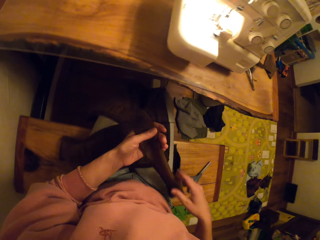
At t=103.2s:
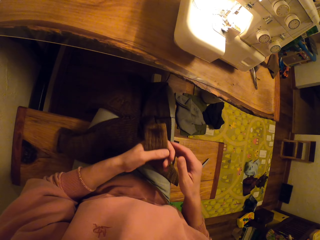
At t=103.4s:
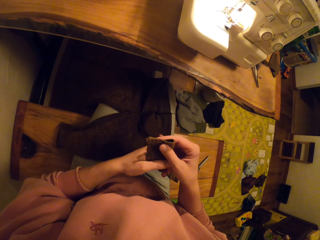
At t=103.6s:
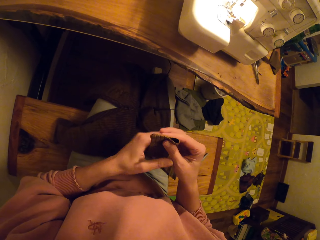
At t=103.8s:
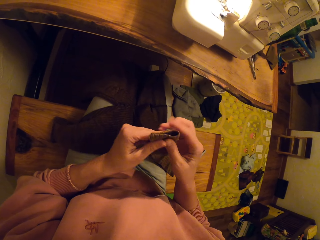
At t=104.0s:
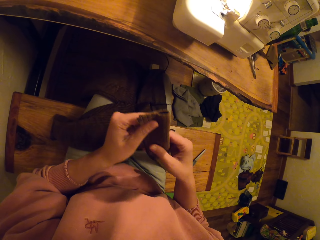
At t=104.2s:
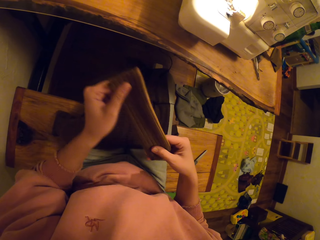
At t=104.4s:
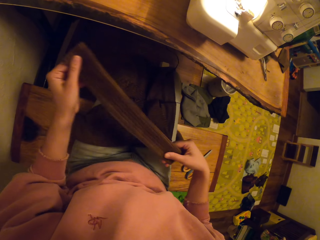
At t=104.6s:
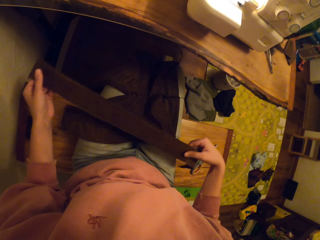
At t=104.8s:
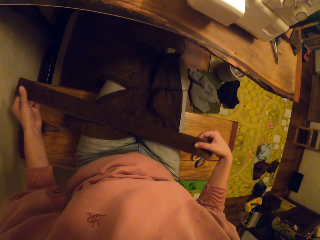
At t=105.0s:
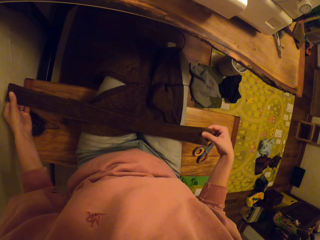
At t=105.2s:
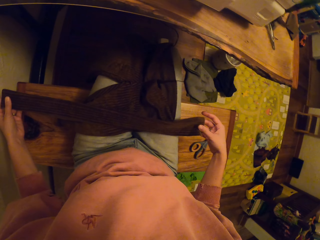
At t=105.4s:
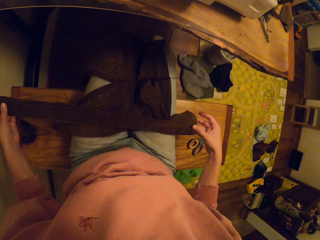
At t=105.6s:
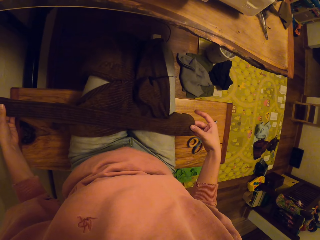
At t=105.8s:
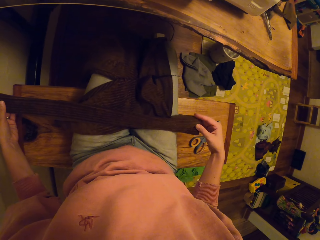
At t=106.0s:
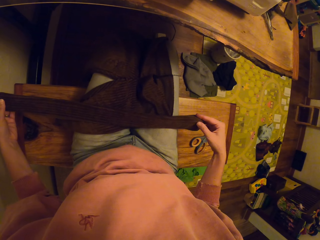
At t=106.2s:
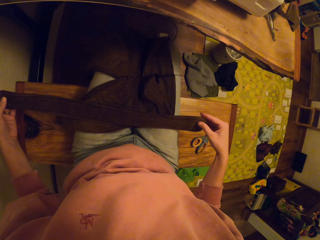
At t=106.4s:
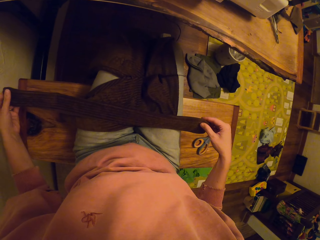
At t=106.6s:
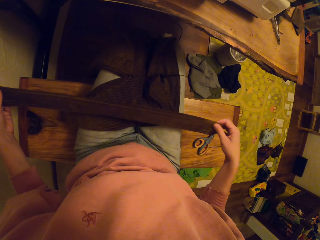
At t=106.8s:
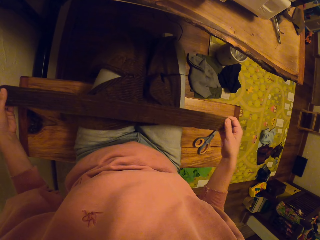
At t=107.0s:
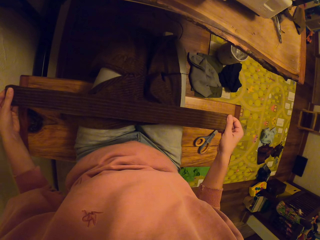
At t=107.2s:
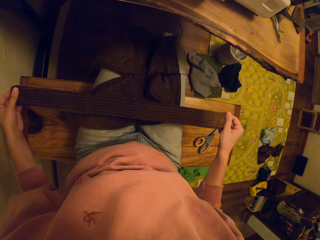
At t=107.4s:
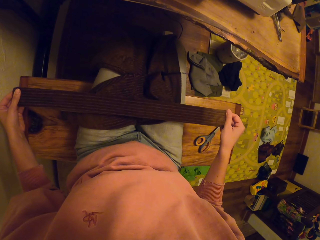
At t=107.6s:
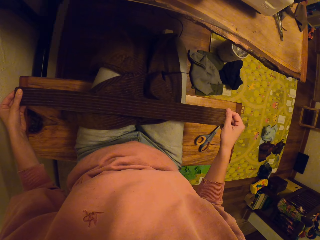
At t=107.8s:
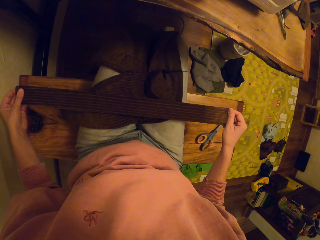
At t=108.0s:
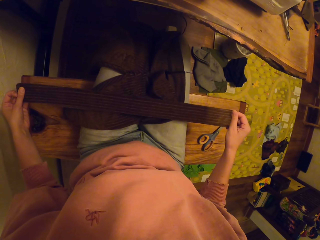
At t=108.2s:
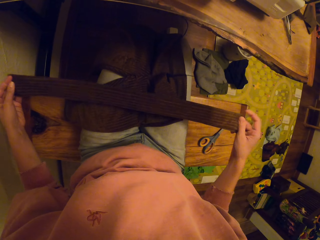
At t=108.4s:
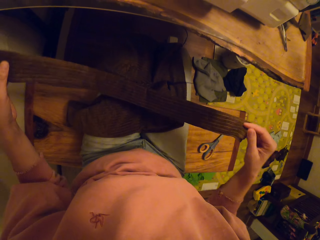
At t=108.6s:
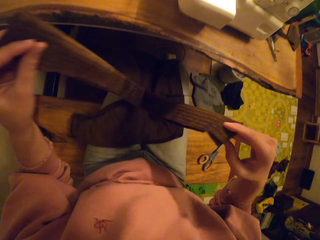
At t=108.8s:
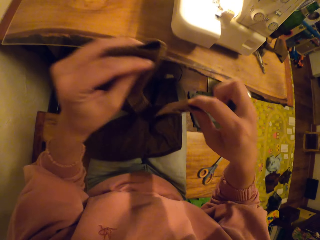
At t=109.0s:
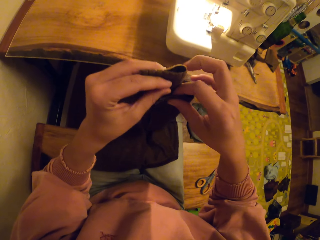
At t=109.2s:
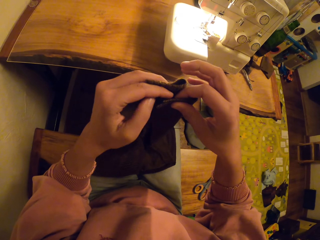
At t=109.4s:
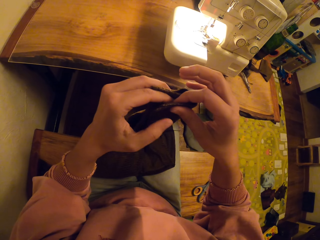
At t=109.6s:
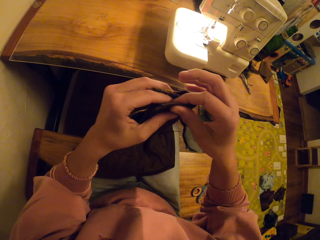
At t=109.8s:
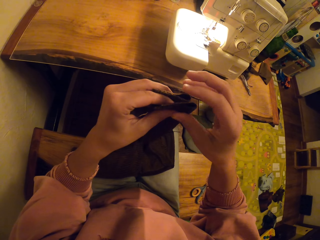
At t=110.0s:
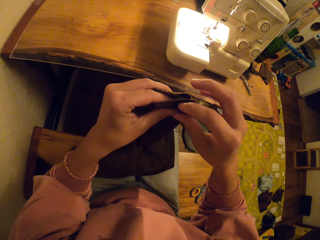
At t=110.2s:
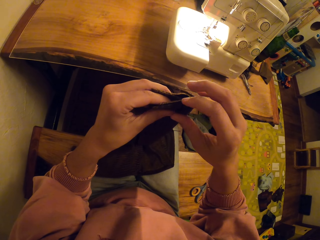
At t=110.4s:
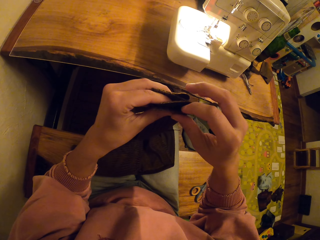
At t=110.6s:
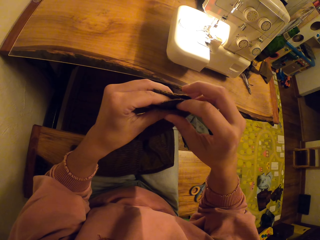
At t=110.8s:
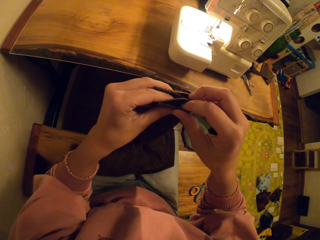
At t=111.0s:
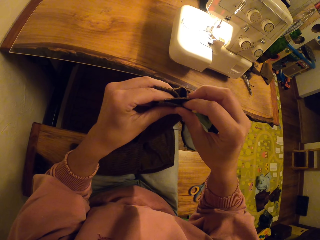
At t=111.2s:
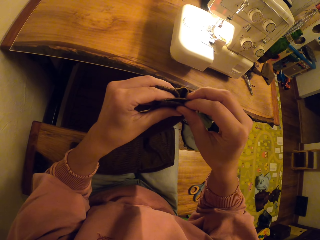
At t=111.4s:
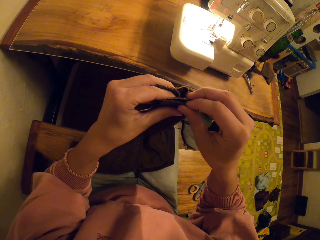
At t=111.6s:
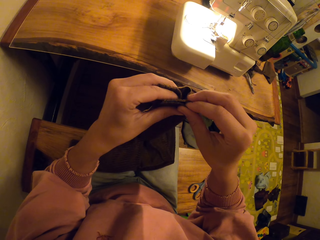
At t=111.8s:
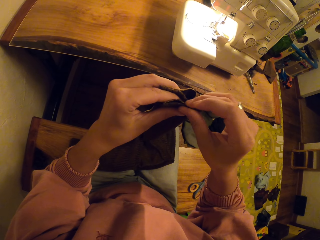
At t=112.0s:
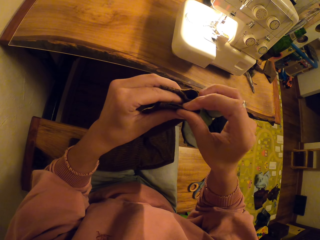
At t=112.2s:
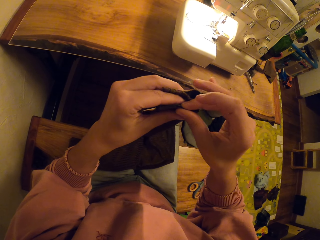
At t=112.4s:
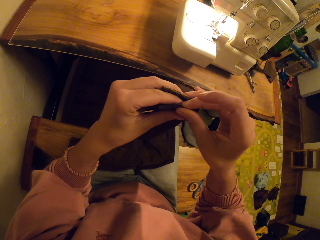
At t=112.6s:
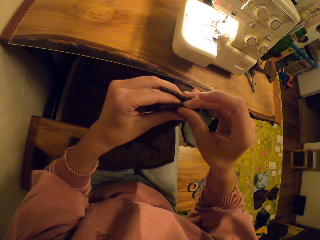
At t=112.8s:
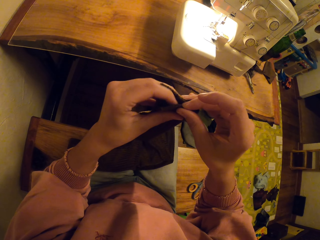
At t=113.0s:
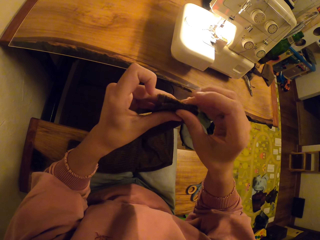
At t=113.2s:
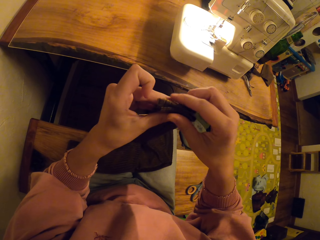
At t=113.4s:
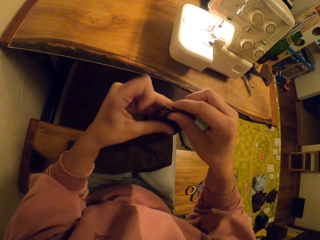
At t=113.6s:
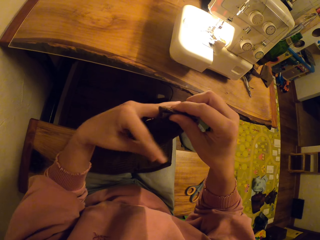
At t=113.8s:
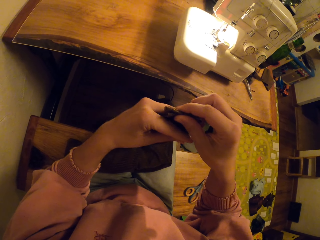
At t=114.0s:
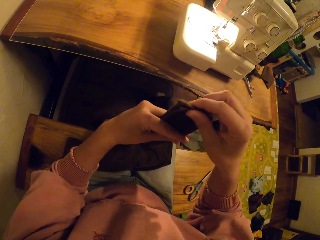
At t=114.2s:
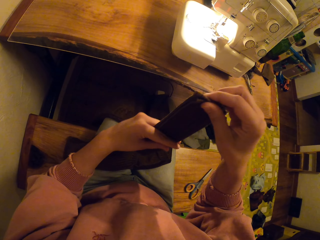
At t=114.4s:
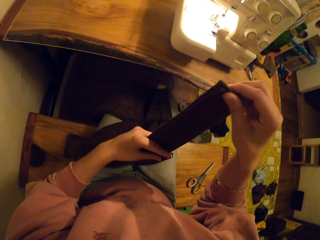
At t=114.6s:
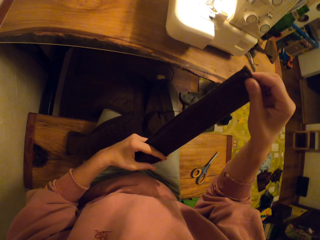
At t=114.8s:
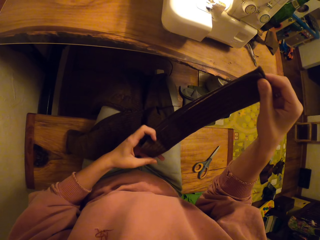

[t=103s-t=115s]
The camera wearer folds the fabric.

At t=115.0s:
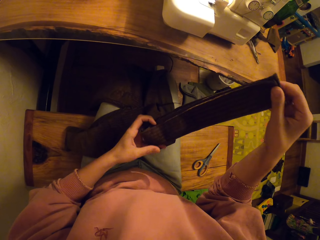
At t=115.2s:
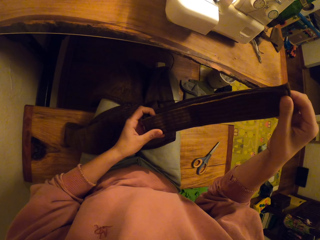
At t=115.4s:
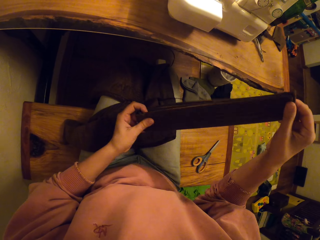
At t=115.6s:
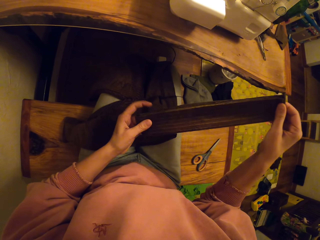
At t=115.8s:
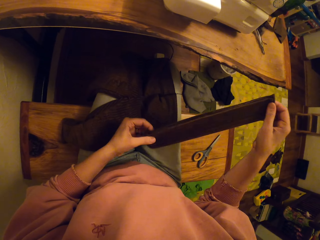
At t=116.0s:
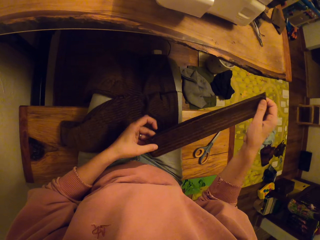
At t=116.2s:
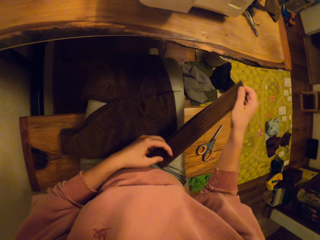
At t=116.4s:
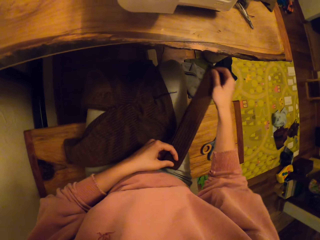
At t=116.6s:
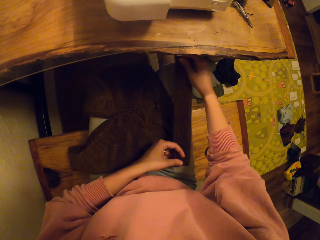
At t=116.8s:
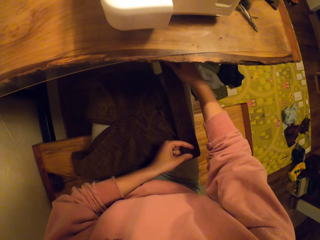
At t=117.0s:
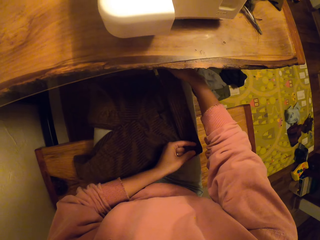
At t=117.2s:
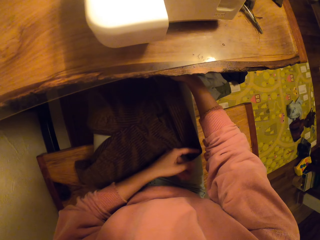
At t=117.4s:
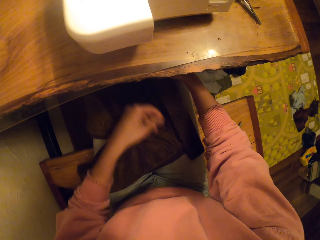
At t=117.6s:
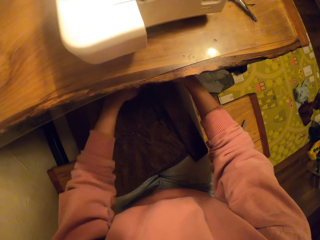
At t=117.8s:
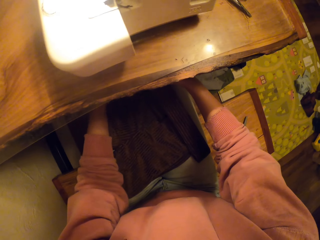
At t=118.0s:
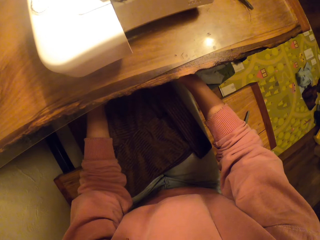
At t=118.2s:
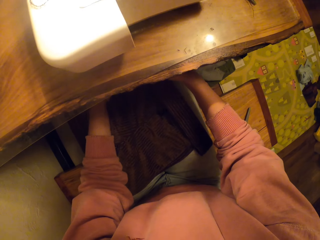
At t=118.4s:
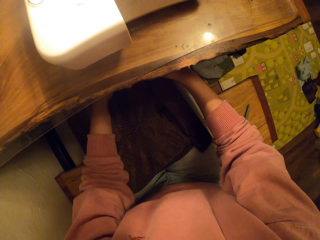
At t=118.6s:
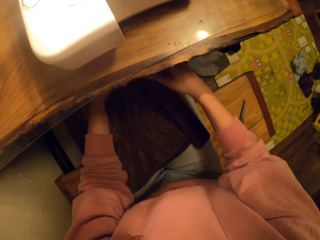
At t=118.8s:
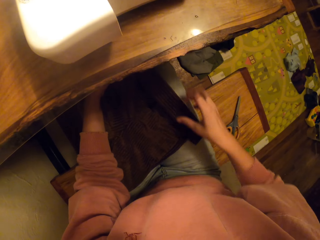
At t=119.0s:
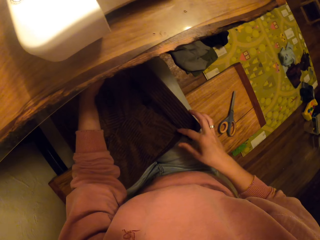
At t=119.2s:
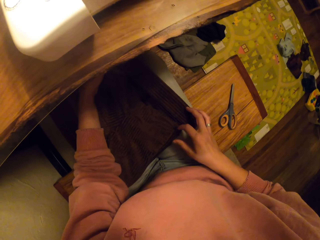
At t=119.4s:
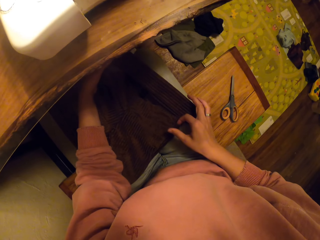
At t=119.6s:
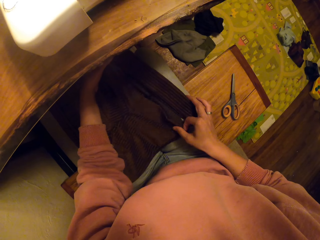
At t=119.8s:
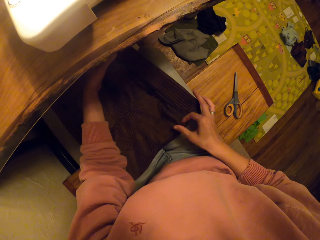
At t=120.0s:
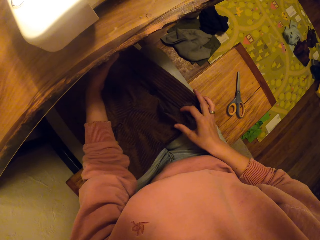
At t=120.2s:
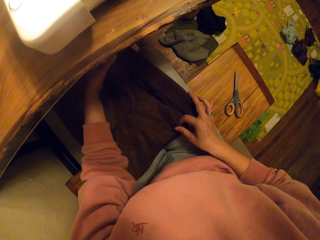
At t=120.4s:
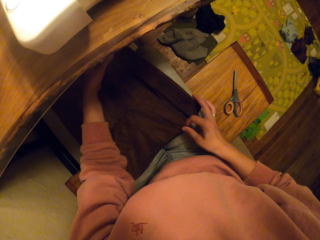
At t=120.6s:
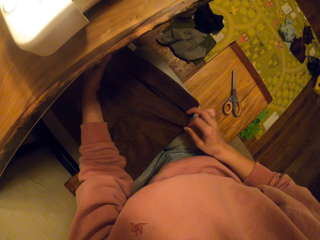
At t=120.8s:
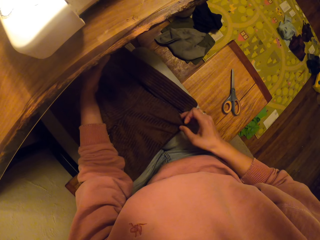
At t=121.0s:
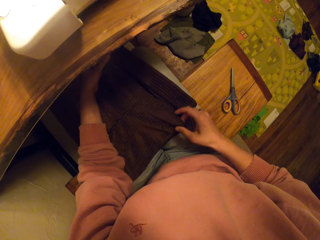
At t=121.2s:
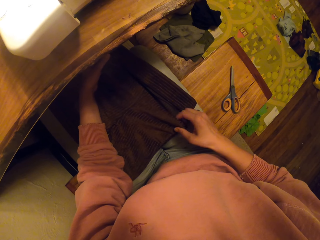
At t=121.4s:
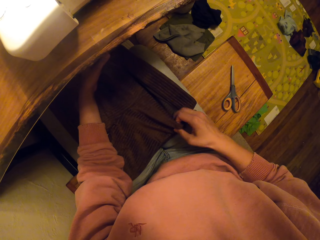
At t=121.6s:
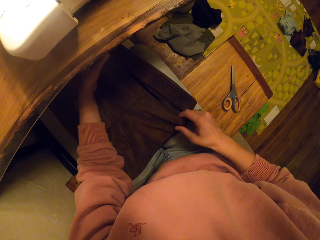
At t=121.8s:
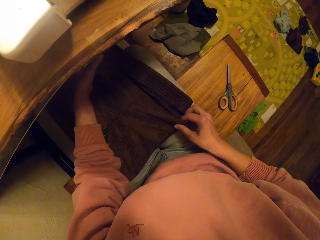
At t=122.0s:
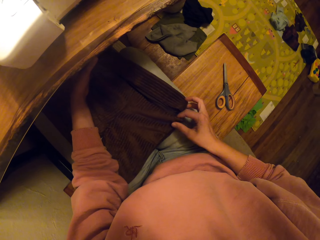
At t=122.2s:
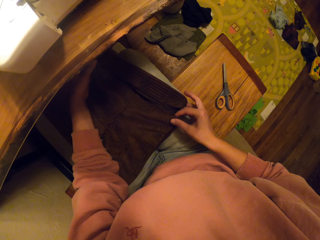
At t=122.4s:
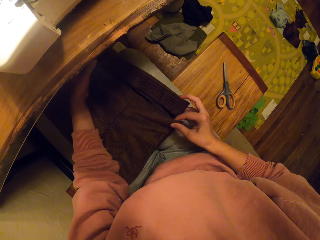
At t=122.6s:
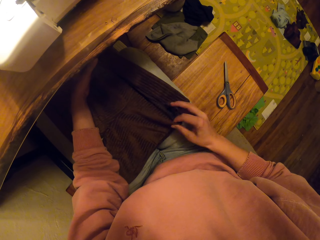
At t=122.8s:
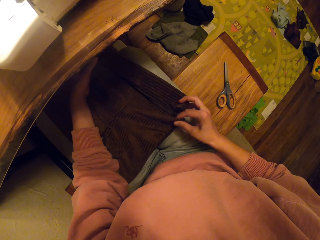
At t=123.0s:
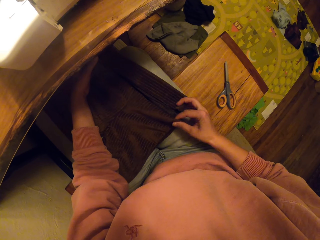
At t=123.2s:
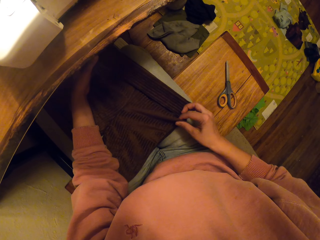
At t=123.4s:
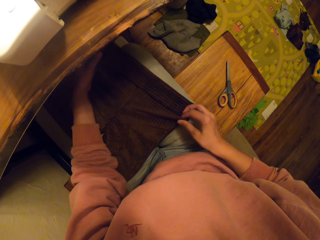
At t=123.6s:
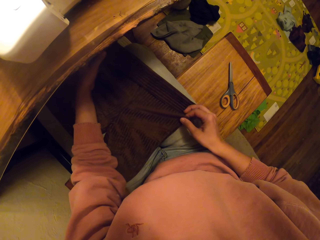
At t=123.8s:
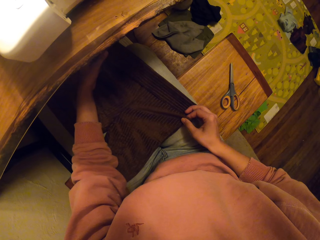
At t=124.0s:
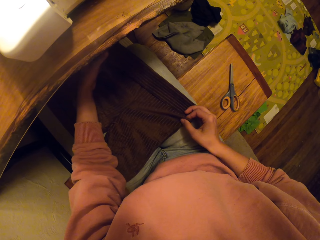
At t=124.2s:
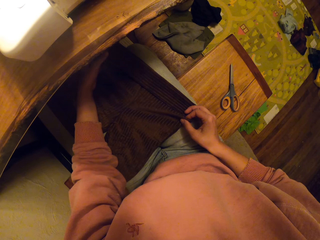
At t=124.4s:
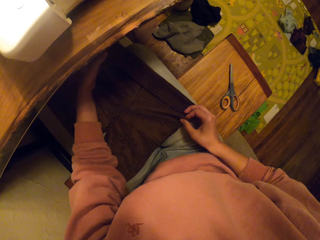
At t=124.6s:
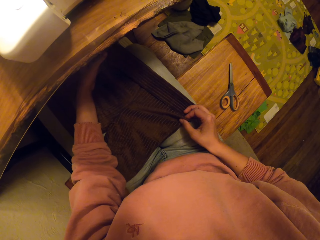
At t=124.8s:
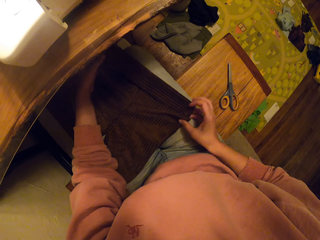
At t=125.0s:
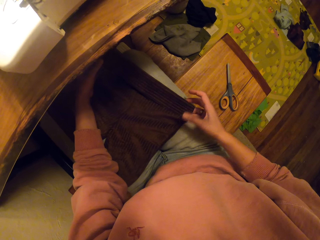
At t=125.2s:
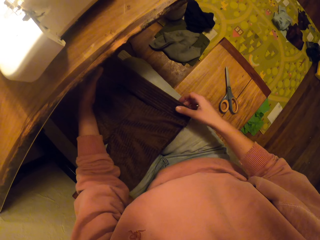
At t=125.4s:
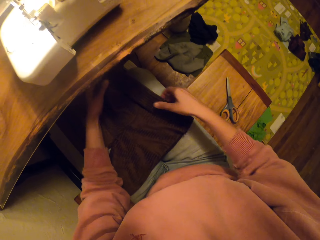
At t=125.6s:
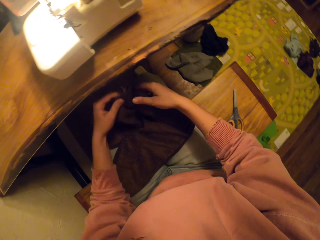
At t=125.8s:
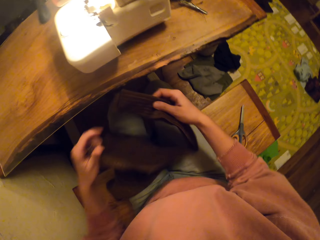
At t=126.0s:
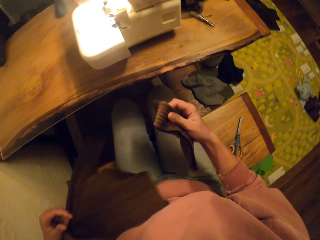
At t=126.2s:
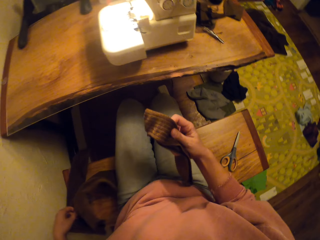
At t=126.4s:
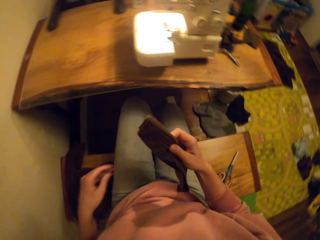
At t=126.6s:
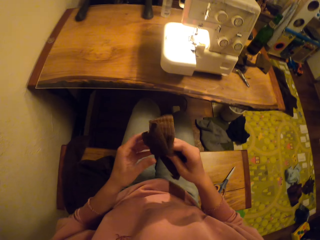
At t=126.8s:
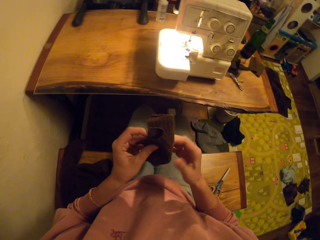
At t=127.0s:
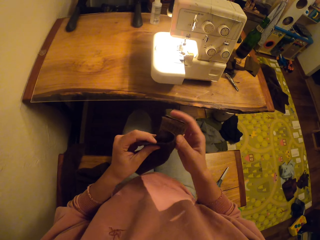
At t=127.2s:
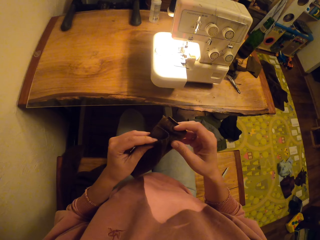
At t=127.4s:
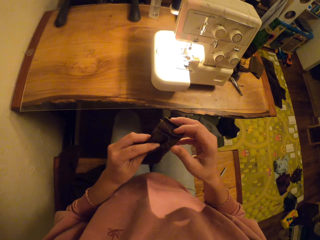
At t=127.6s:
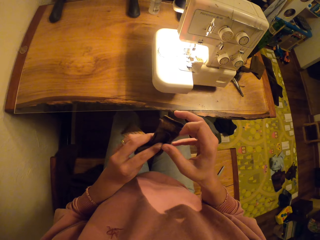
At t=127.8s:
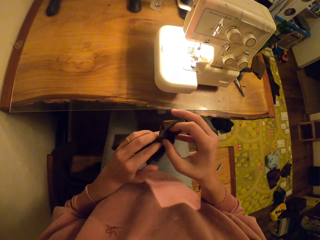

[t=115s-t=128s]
The camera wearer joins the two fabrics together.
